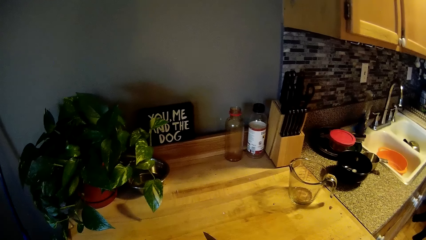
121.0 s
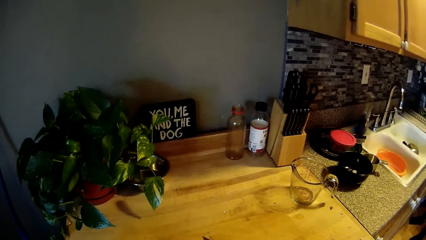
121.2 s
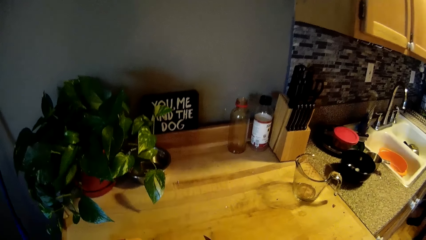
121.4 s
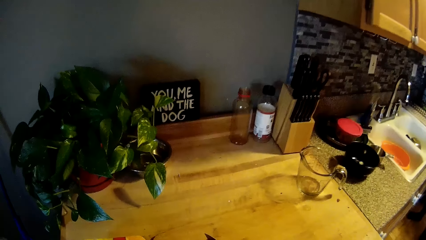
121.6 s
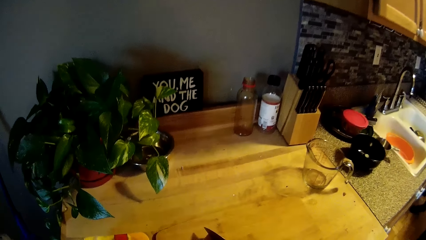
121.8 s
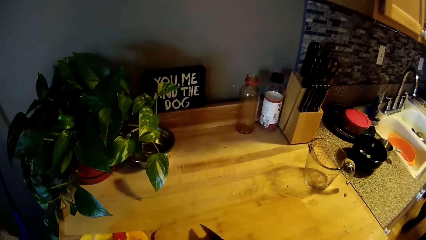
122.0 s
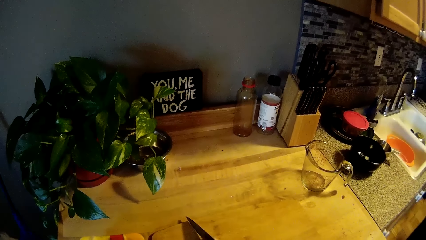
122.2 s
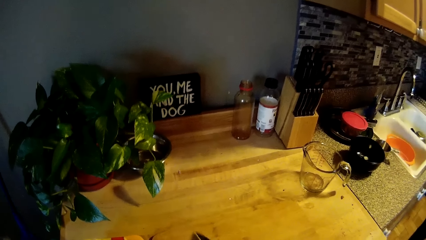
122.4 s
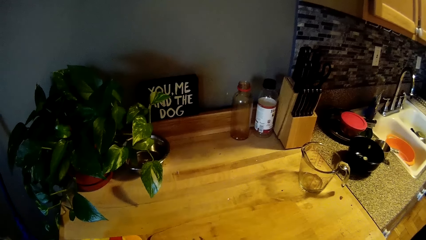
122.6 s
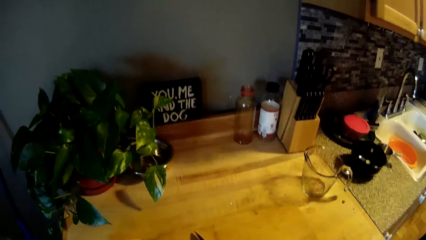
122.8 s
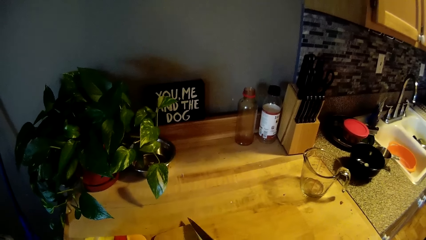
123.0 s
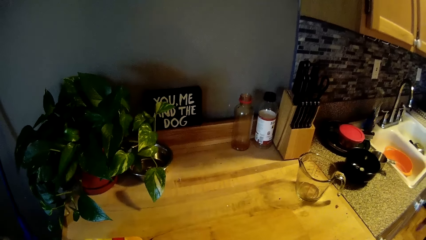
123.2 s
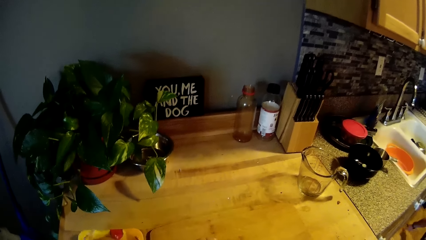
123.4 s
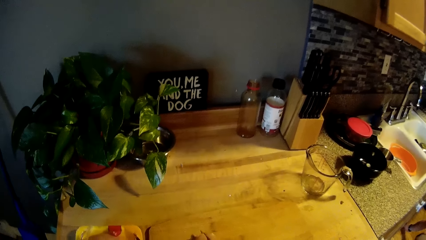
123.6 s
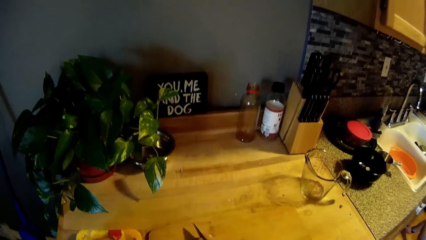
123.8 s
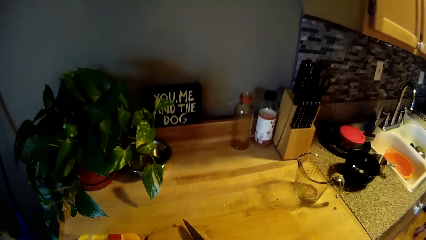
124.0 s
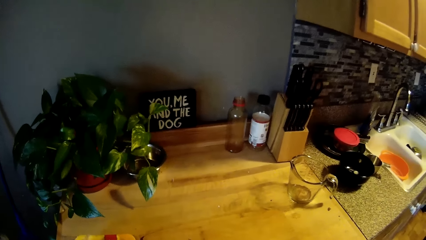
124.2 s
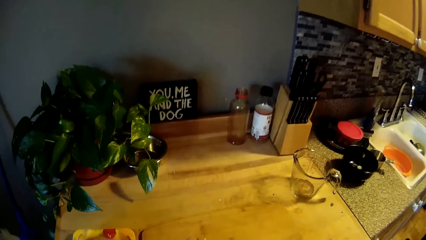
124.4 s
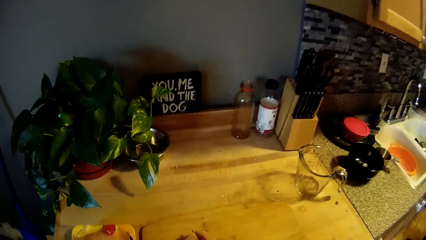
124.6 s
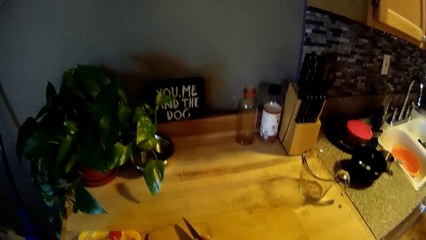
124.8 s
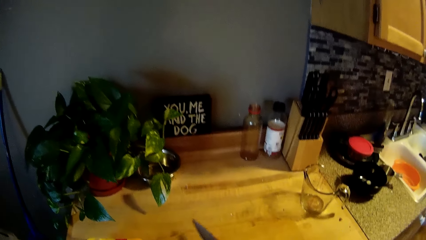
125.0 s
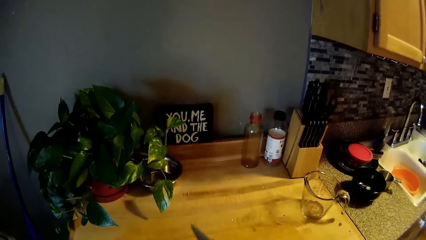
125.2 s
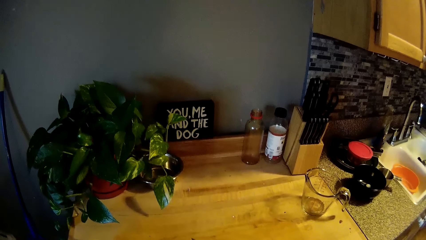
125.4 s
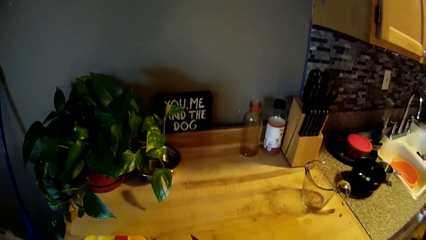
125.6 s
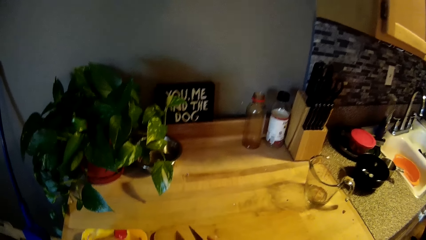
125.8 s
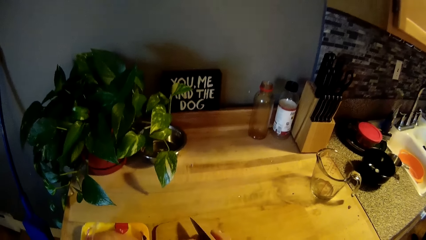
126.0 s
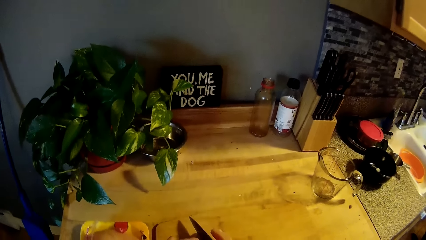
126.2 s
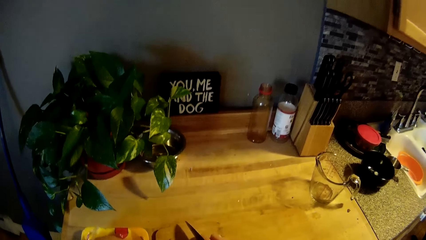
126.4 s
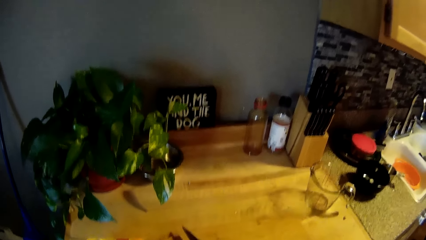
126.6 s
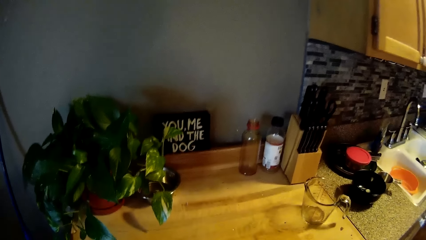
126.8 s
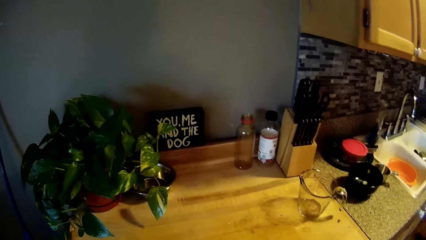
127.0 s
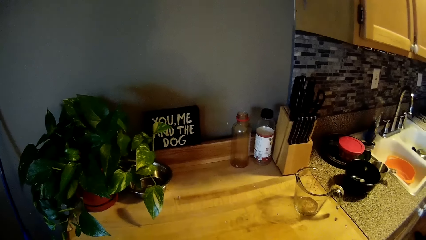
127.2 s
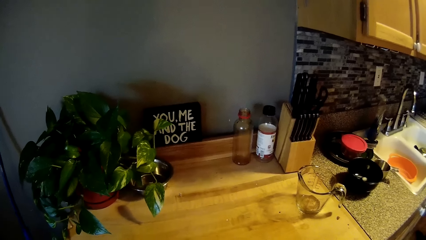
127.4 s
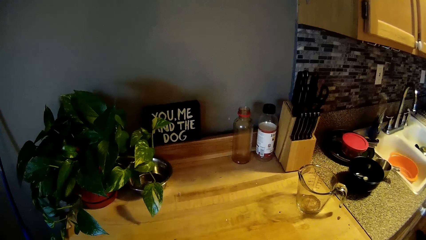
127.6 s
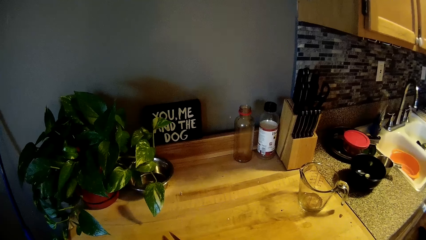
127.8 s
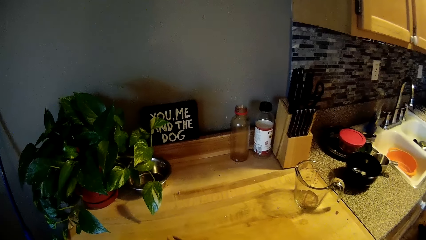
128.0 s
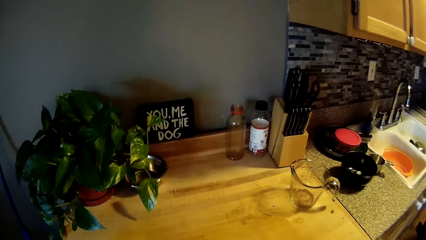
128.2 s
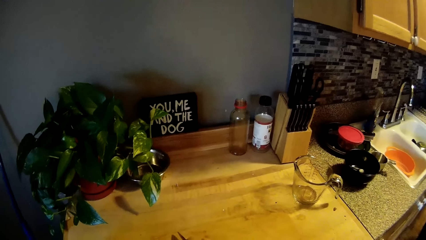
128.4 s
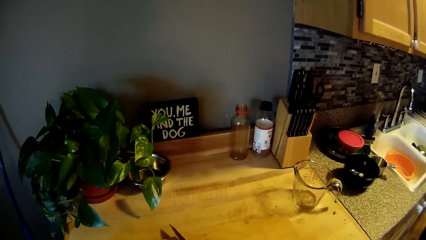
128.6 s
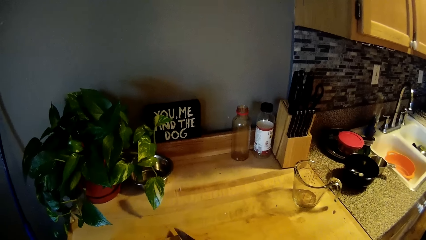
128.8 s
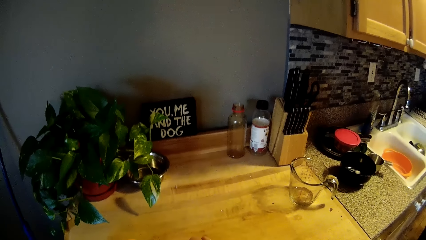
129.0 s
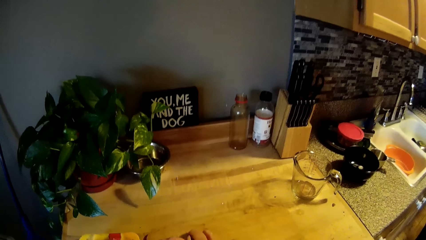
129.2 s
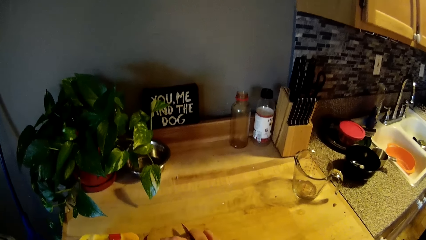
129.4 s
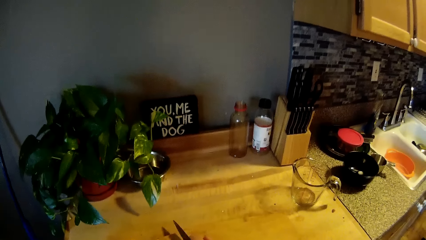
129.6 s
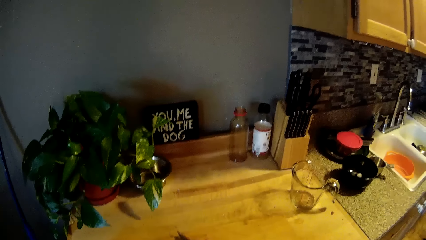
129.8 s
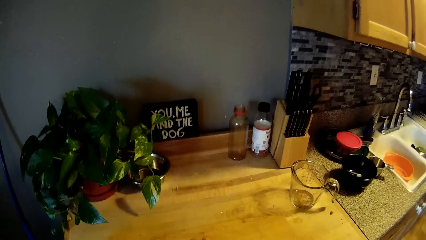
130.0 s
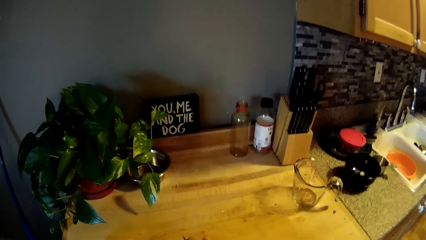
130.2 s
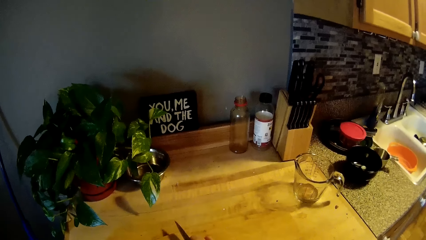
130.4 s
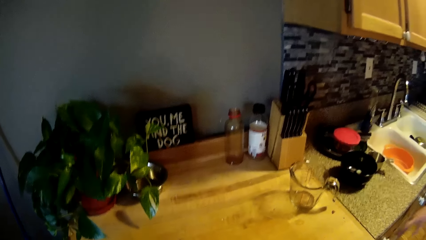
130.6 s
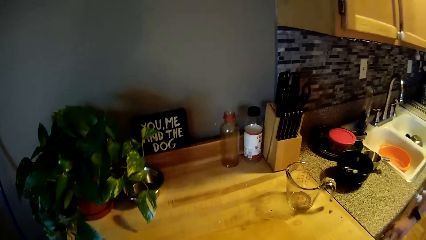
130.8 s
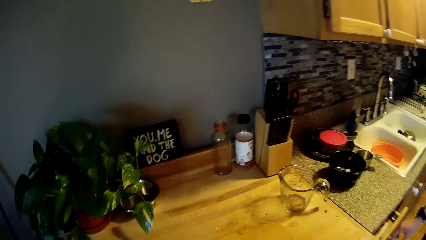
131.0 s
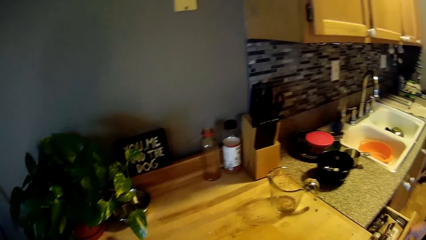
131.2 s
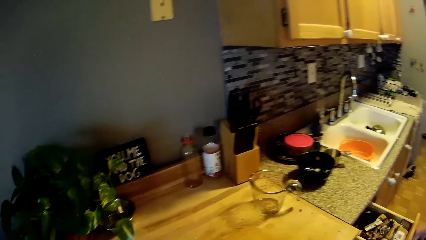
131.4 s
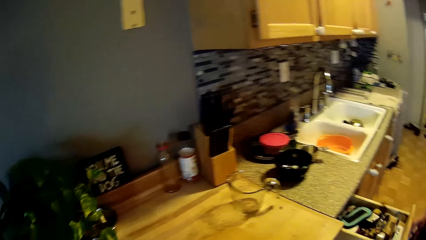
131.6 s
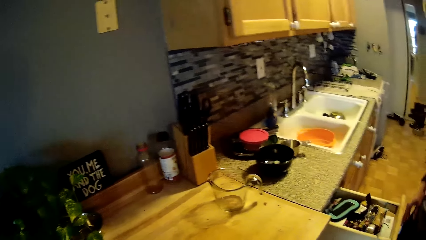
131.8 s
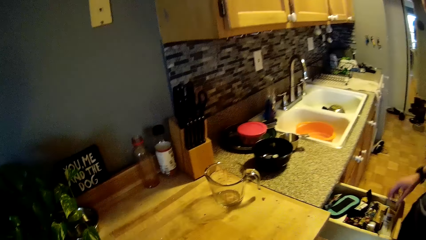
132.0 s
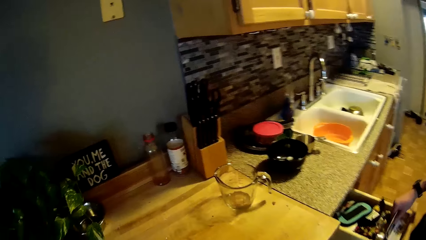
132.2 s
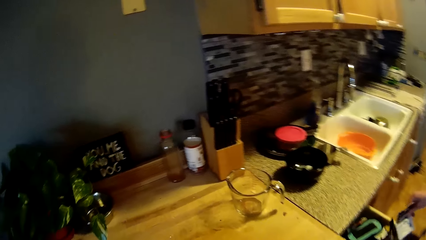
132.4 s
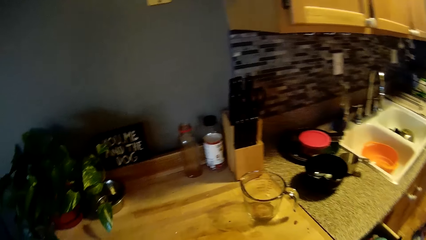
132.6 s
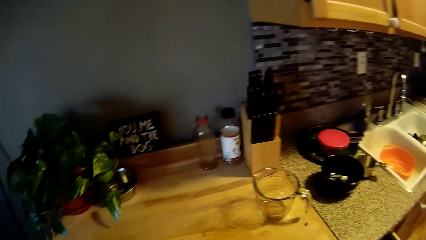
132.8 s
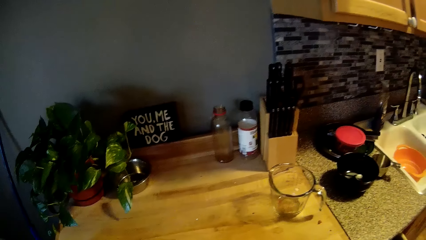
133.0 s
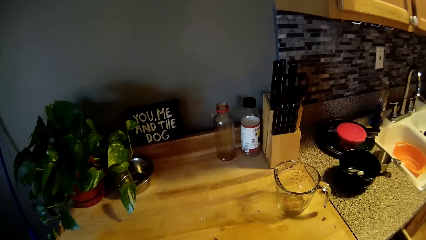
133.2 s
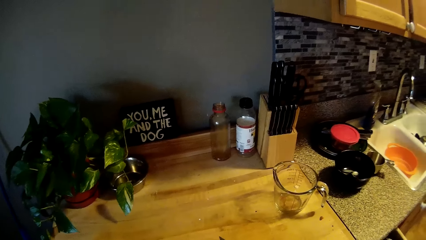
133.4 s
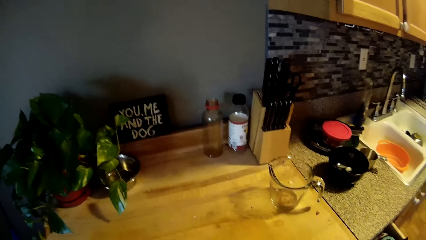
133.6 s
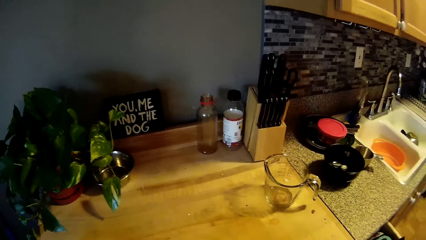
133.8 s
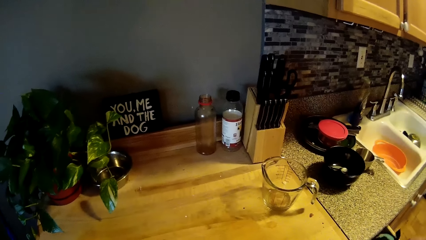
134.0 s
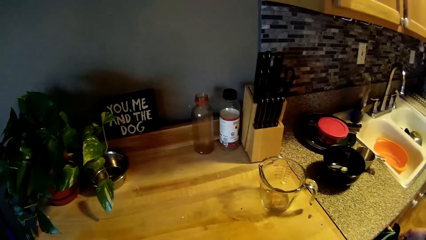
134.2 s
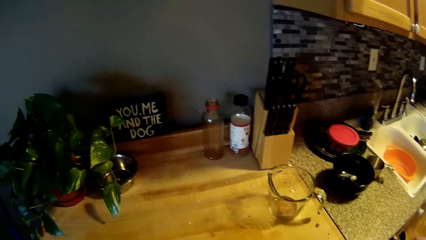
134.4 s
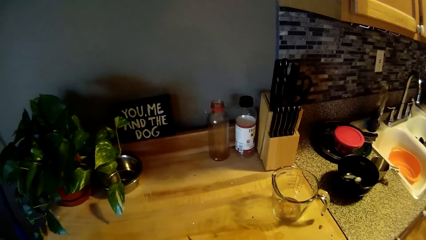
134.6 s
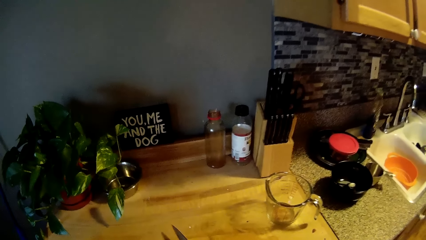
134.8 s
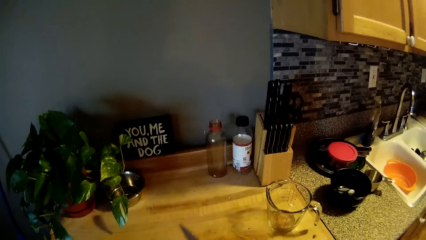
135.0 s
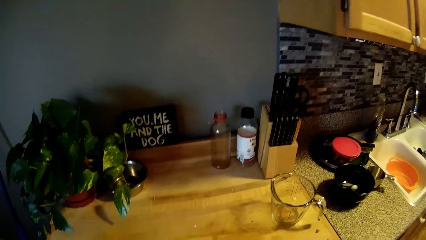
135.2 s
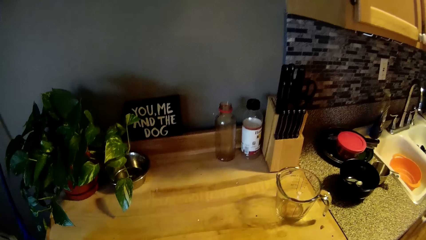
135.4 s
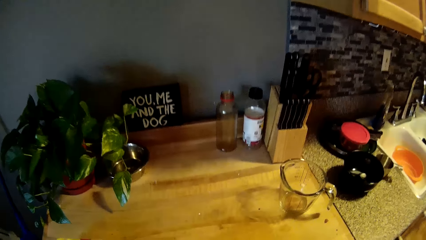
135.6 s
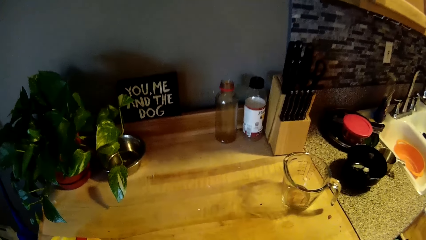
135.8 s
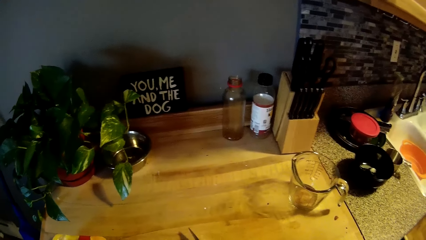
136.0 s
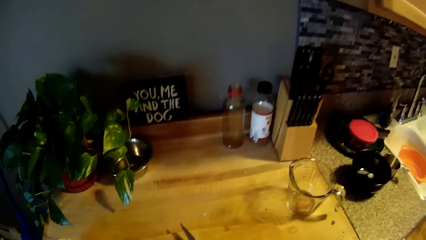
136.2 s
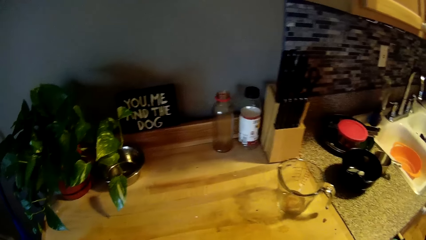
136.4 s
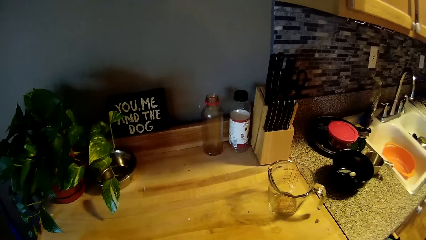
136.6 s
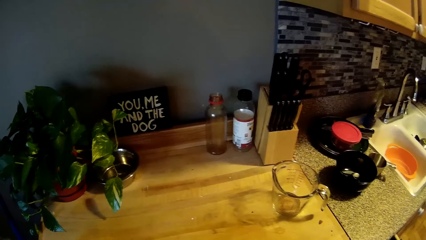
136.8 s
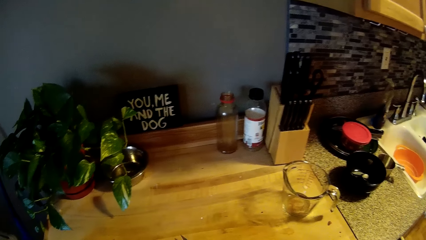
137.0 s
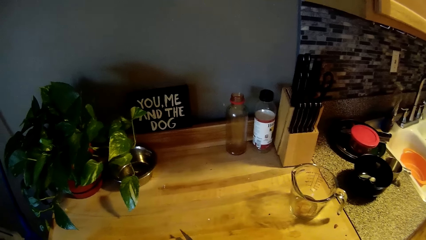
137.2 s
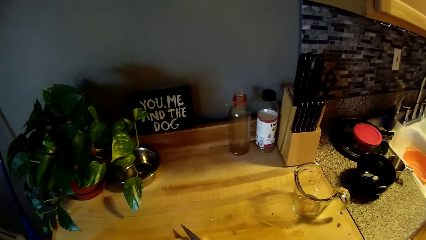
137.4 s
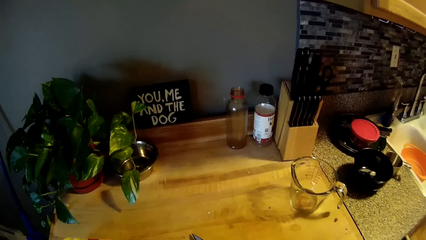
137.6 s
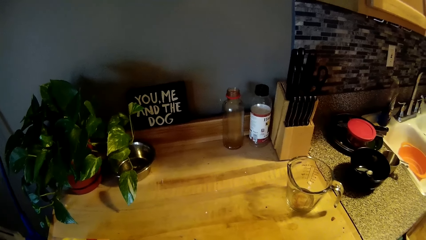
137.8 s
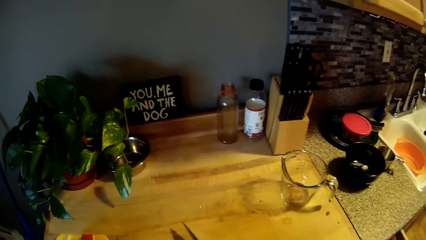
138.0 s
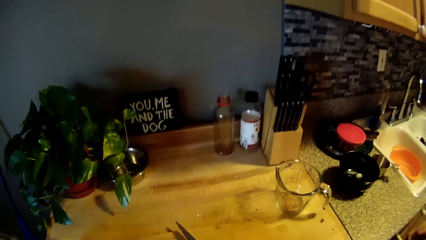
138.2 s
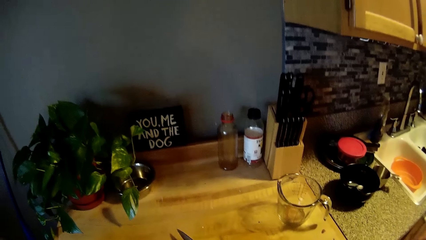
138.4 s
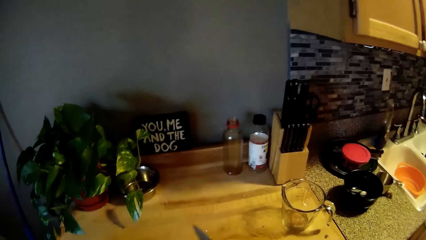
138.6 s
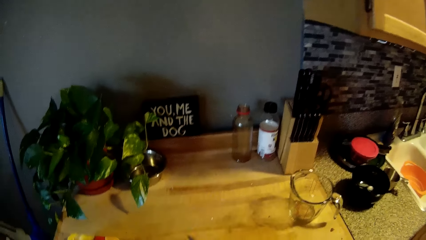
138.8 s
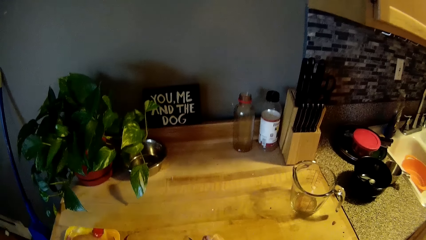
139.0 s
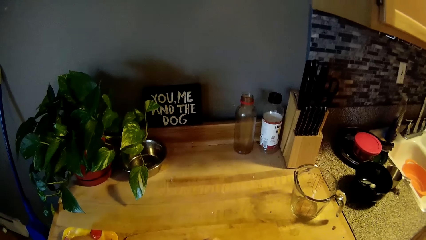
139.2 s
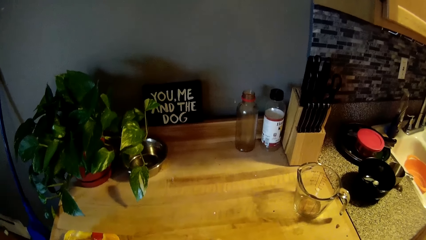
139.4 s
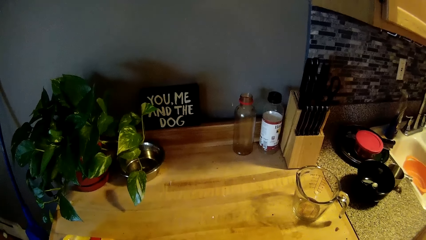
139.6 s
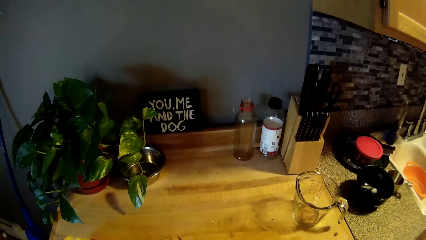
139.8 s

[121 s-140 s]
The camera wearer lifts a knife. He cuts the meat with the knife. He opens a drawer with his right hand. A man opens a drawer. The man picks a sachet of something from the drawer. The camera wearer looks around the sink table. The man closes the drawer. The camera wearer cuts the meat with the knife.
